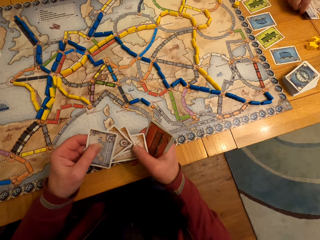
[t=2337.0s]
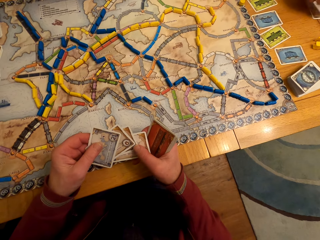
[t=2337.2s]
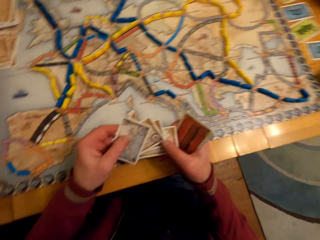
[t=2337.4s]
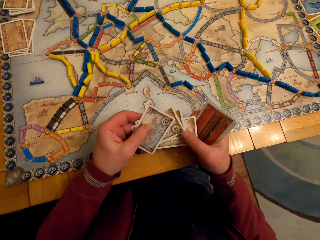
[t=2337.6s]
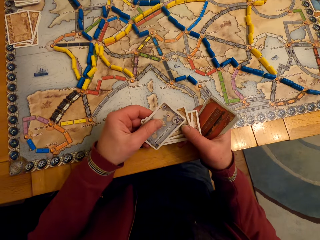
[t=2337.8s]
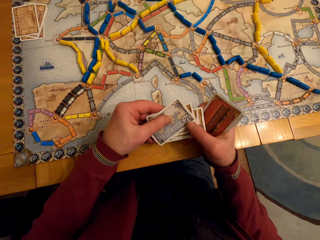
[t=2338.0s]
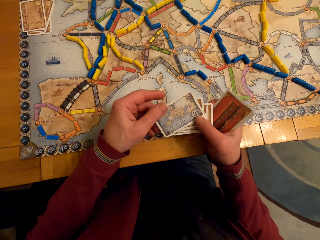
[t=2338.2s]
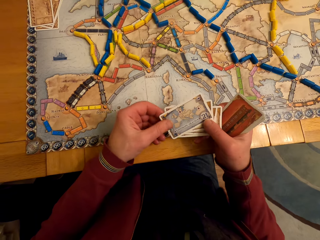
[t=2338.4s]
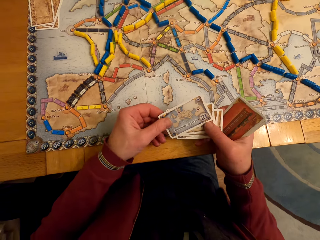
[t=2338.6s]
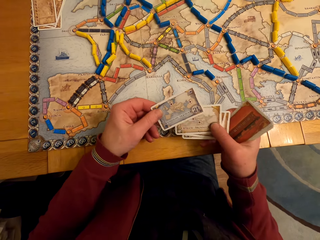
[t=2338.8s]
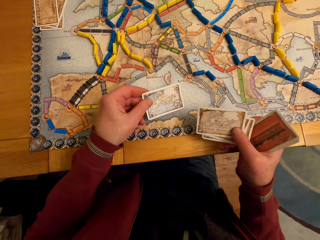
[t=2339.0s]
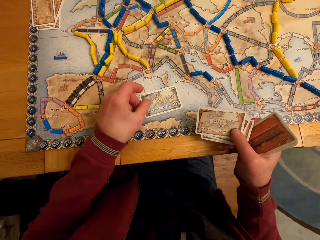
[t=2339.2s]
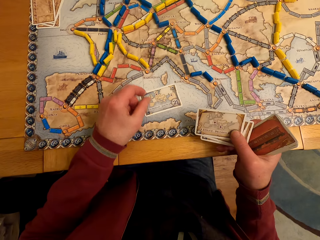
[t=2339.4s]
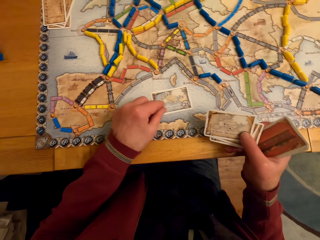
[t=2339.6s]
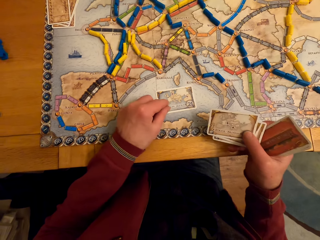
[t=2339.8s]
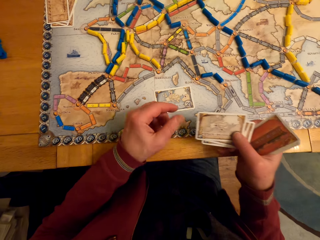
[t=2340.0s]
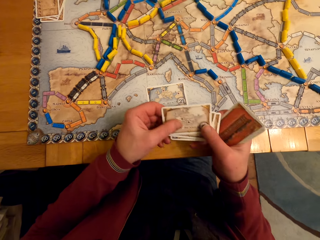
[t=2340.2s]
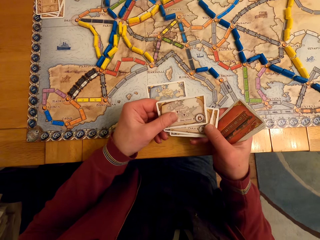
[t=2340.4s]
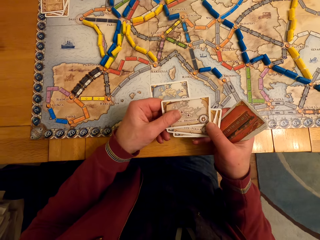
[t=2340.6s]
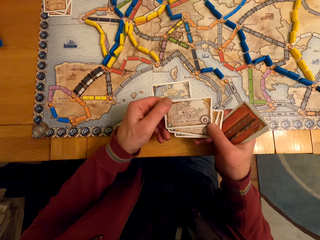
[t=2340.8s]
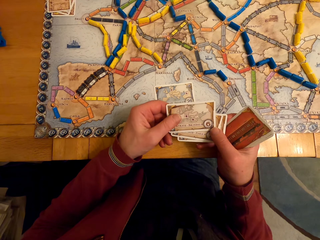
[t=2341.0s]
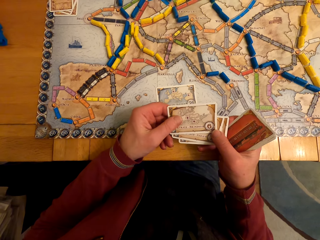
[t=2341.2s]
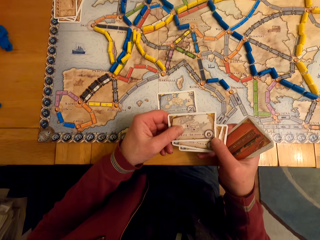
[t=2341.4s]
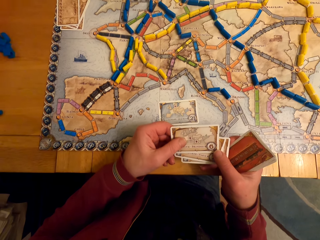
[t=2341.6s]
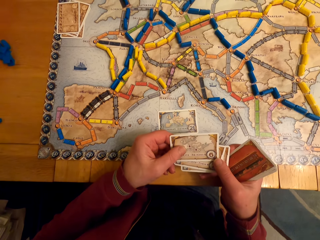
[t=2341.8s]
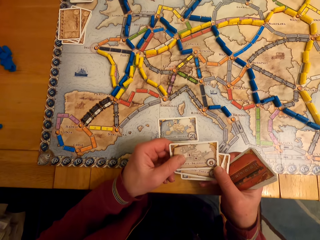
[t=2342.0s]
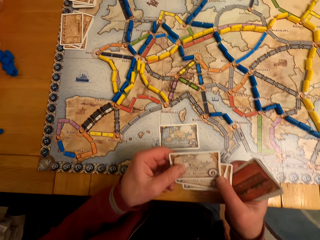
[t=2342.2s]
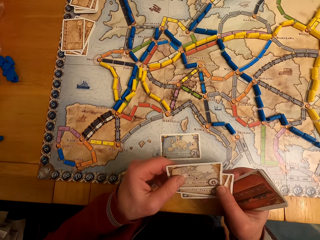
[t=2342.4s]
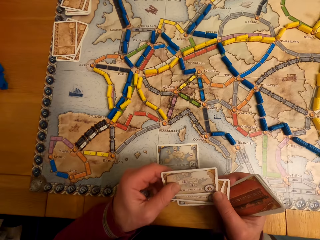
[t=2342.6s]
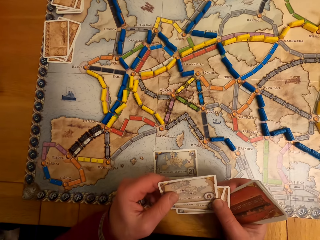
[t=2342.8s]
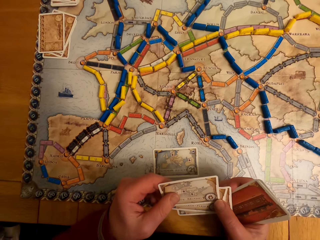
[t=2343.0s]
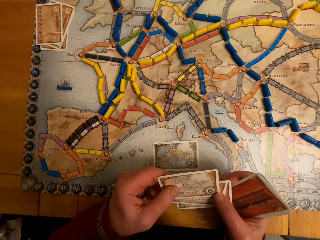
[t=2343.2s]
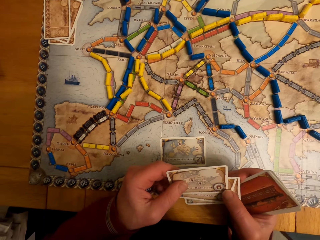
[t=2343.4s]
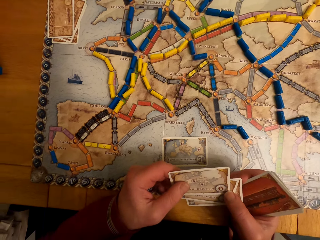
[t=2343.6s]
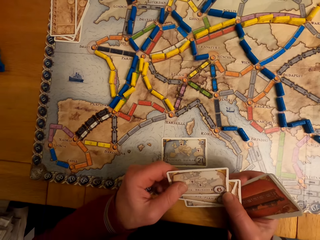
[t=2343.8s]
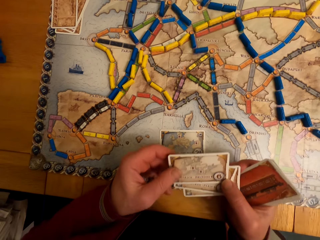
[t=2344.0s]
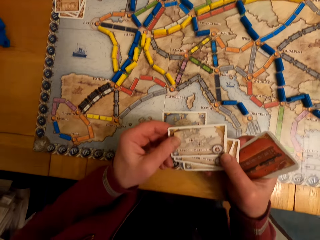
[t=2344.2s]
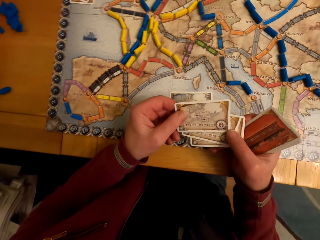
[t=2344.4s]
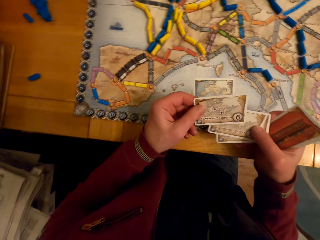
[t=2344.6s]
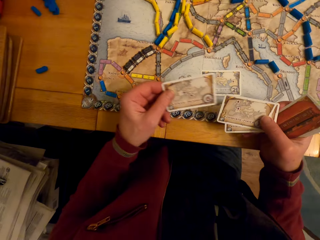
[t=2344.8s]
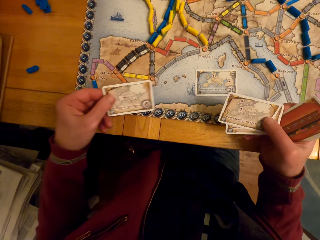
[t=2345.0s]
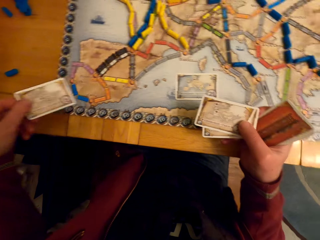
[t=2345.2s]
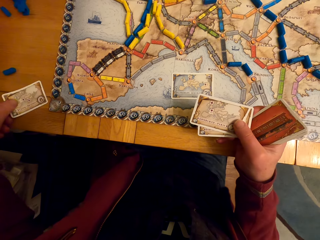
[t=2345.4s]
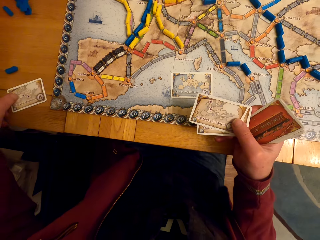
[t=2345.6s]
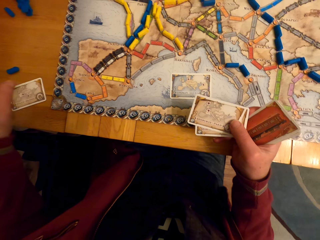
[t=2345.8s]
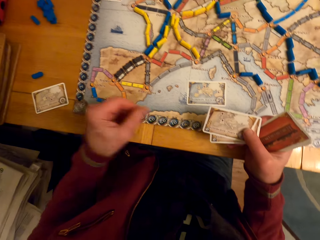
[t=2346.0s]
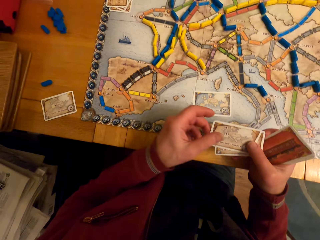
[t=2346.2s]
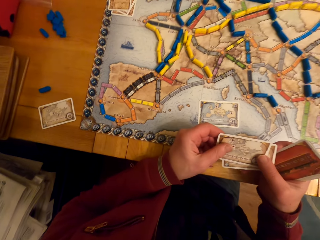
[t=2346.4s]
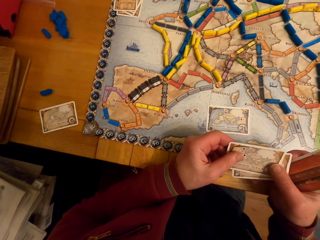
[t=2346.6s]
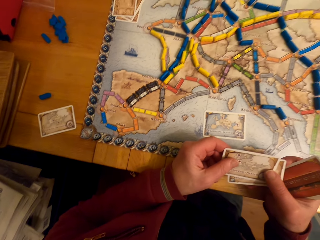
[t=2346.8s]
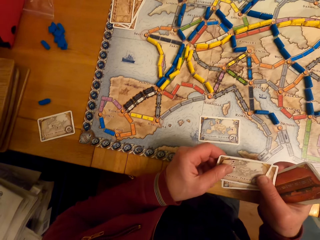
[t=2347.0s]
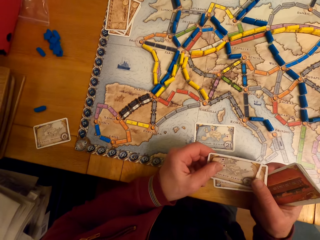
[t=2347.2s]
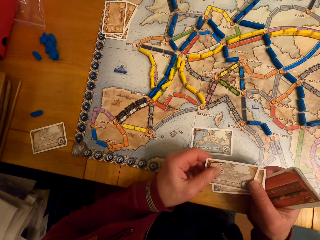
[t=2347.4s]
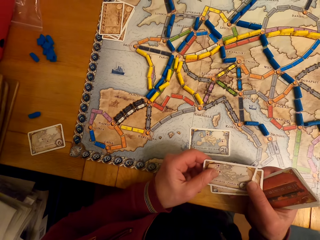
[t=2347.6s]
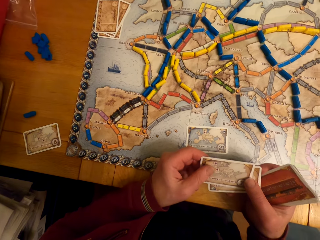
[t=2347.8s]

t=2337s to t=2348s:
A man puts down some game cards. The camera wearer puts cards down. They hold the cards. They put the cards down.

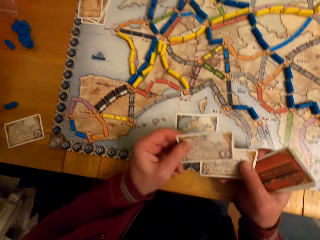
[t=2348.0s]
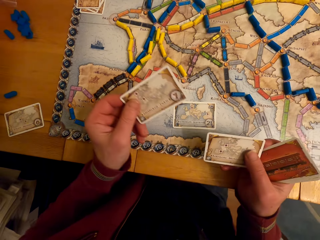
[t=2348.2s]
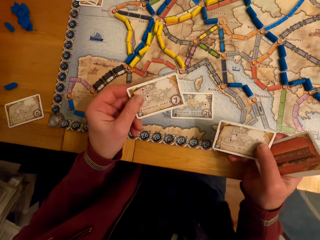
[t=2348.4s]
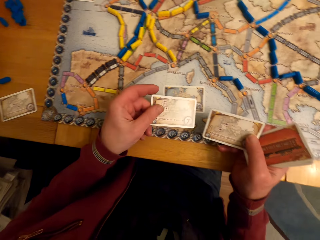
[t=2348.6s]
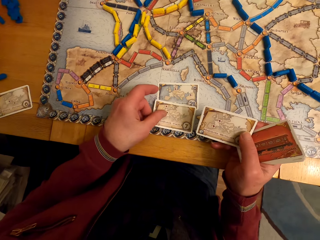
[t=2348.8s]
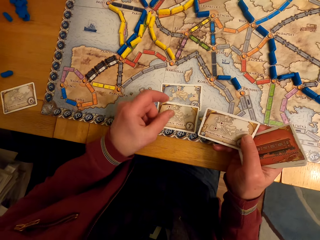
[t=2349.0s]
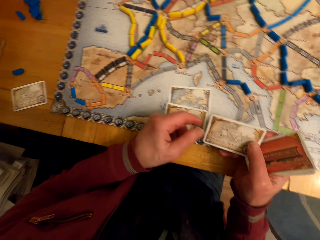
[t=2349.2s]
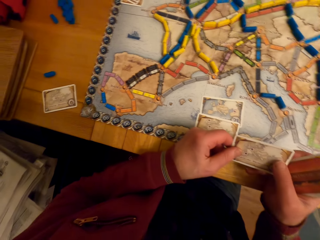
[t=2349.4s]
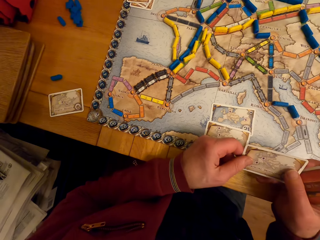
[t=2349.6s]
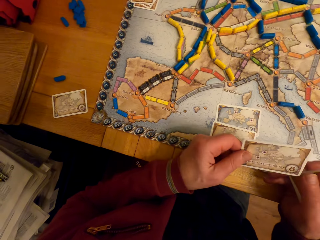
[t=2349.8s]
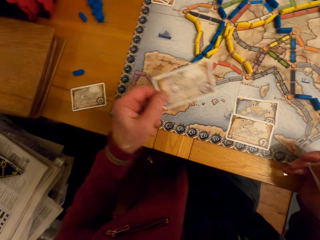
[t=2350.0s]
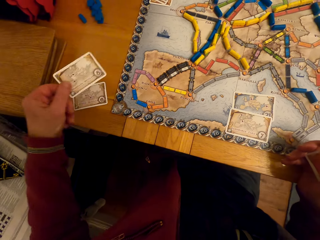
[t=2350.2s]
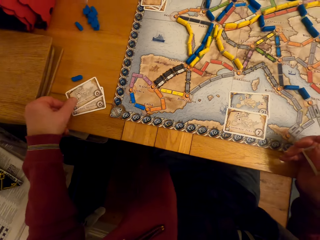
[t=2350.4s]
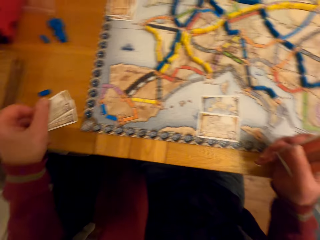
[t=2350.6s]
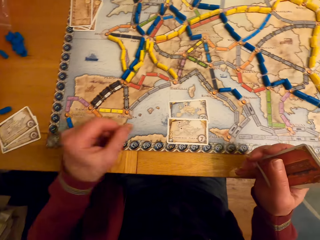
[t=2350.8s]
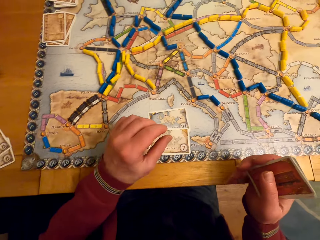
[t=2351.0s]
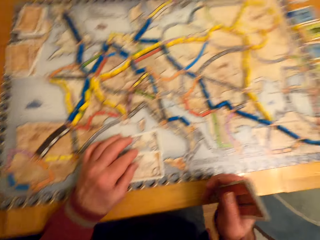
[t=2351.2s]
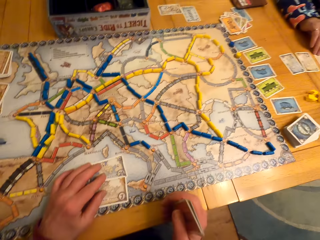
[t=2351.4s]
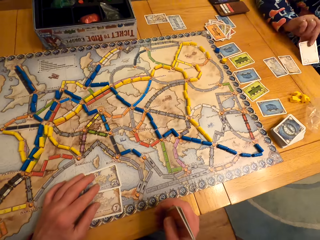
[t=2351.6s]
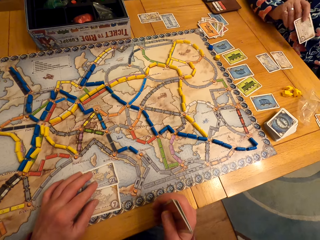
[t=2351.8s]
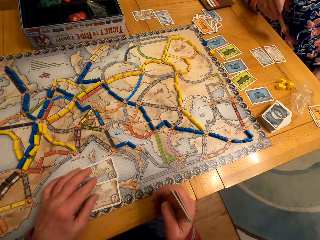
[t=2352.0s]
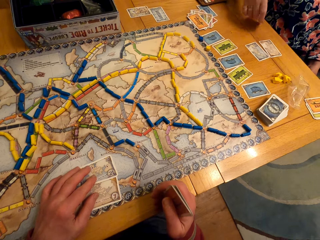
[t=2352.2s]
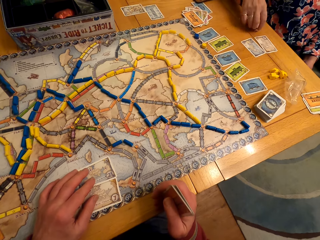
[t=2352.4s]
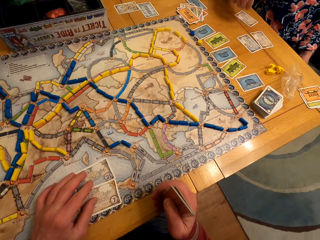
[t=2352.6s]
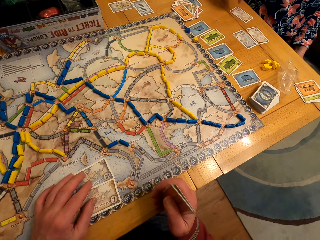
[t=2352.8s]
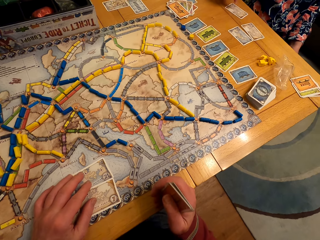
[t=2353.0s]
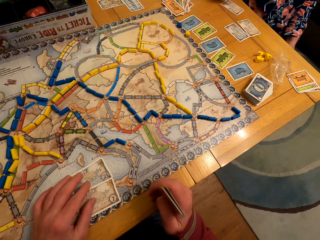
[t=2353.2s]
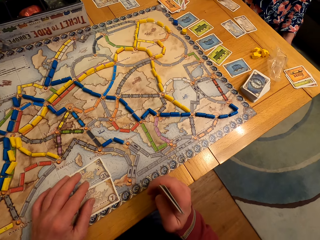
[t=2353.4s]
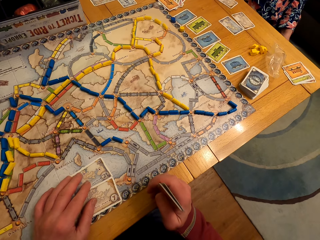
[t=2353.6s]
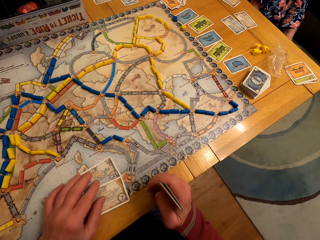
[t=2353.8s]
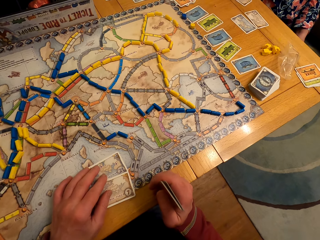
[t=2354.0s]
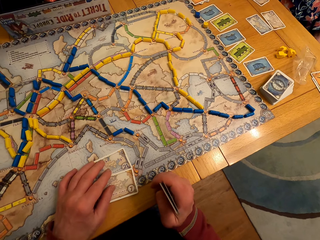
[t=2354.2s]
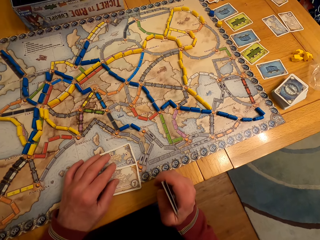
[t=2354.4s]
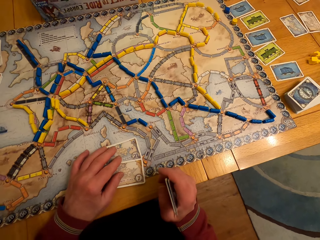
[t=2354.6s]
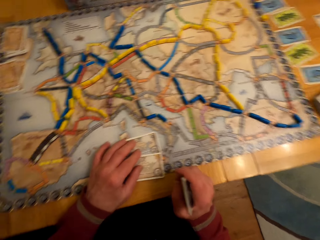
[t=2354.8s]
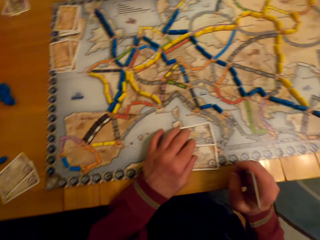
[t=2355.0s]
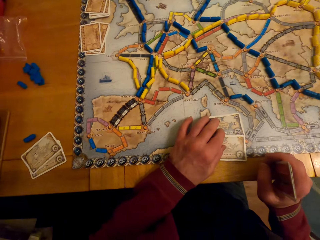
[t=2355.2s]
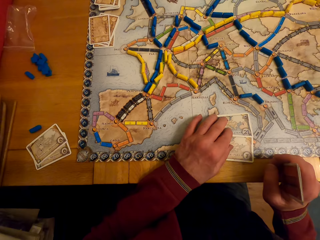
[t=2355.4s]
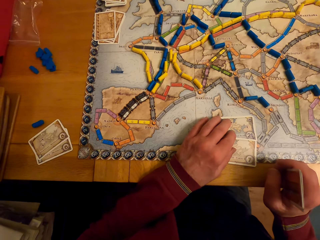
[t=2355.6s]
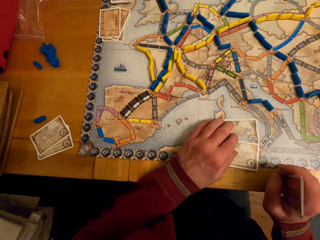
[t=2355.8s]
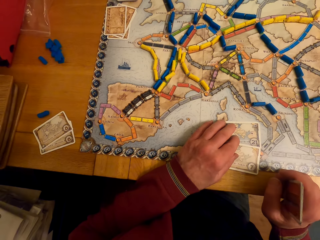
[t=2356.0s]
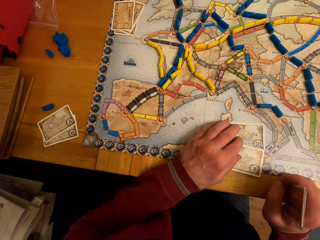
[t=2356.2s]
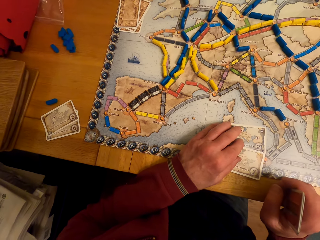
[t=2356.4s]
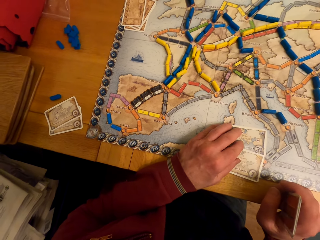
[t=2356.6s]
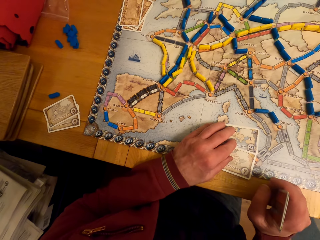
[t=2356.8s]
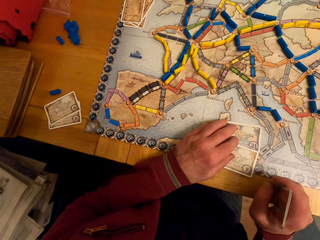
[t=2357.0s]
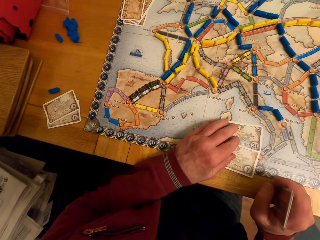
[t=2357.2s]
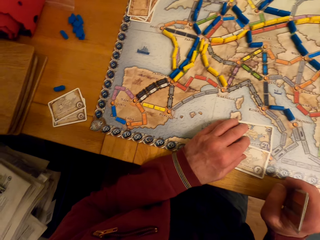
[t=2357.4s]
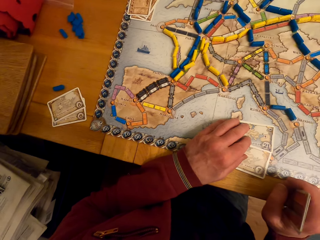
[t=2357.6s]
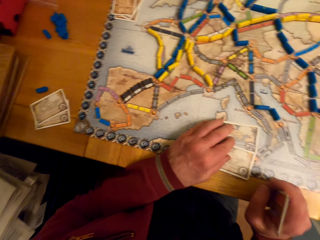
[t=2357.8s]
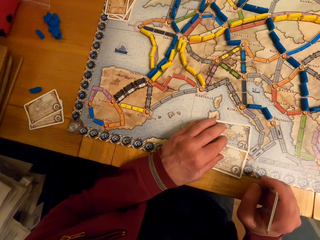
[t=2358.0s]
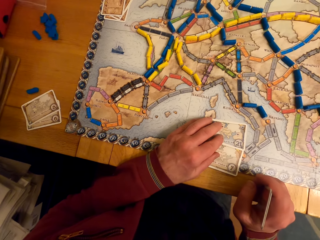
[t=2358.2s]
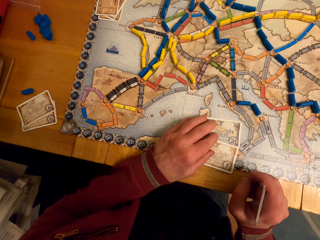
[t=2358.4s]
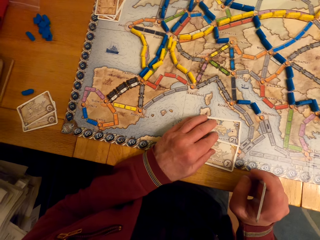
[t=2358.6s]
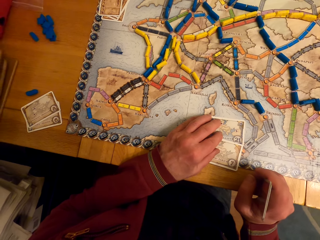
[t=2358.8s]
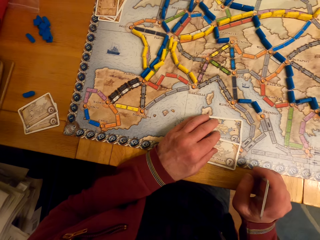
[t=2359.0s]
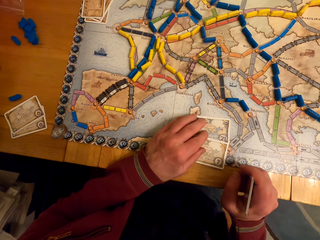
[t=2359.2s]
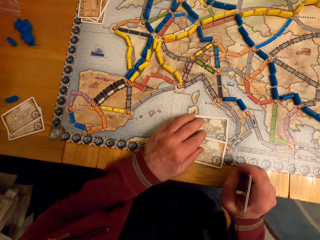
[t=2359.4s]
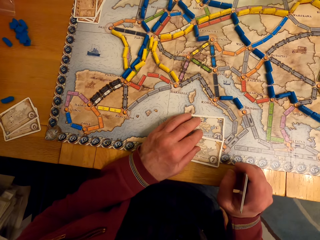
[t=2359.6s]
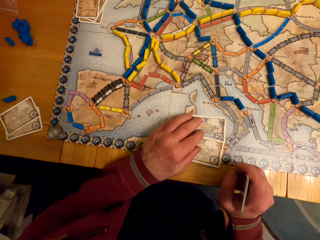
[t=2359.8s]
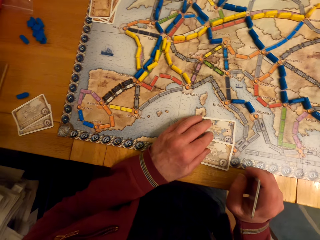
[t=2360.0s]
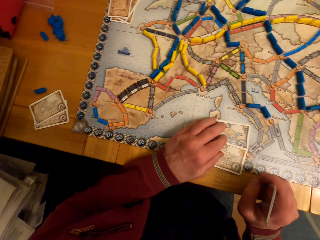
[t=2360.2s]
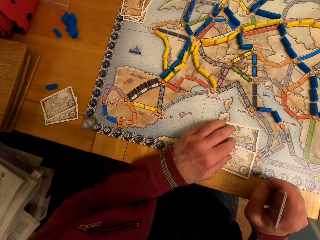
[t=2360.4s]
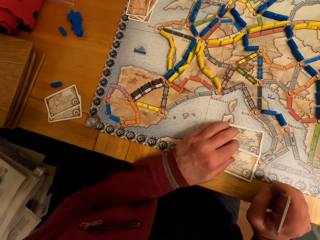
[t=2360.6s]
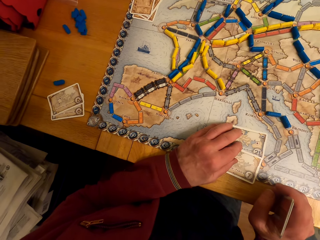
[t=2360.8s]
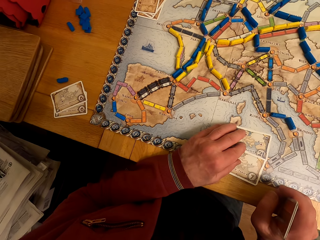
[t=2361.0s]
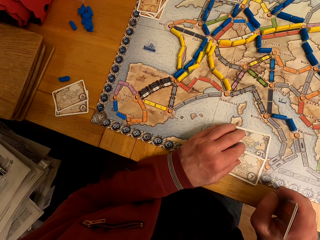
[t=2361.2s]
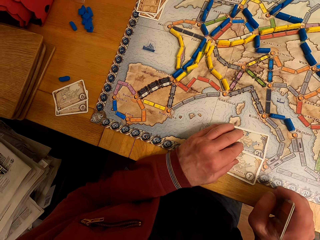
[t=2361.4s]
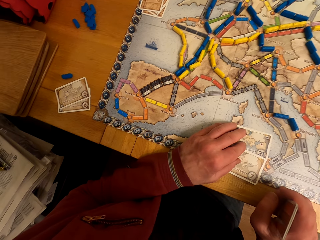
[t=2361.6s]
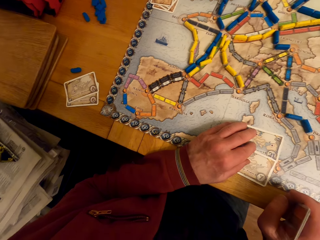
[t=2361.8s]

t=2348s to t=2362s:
The camera wearer lifts a card. They put the cards down. They lift the card. They put the cards down. A woman puts a card down. The camera wearer looks around.
